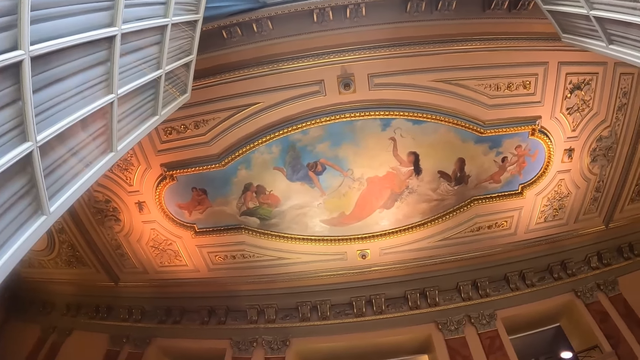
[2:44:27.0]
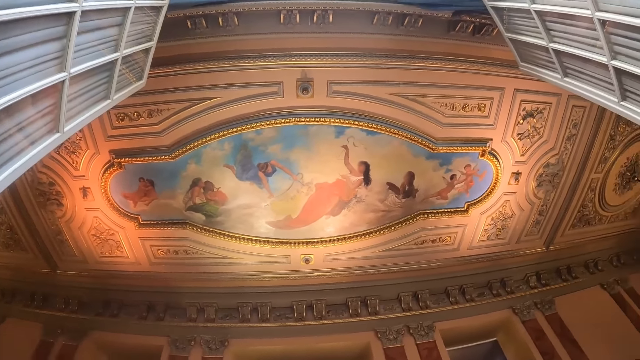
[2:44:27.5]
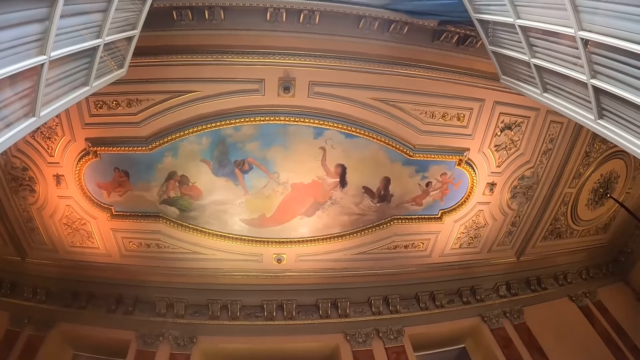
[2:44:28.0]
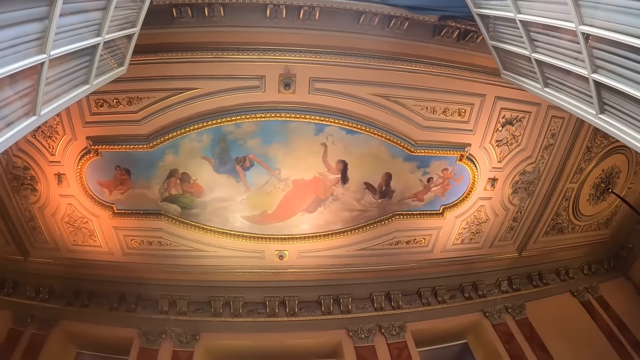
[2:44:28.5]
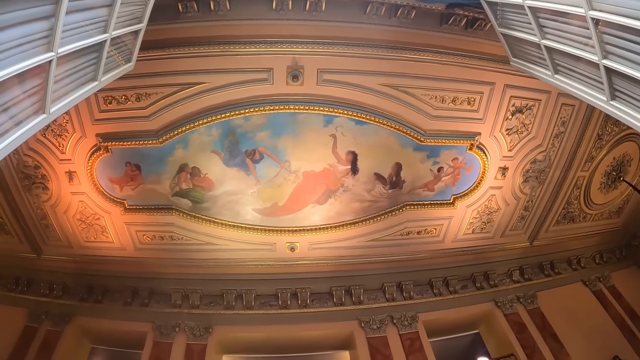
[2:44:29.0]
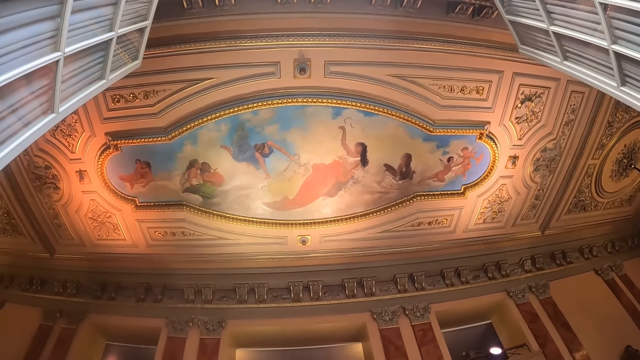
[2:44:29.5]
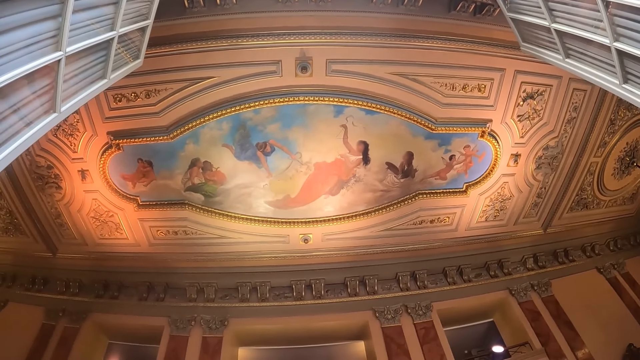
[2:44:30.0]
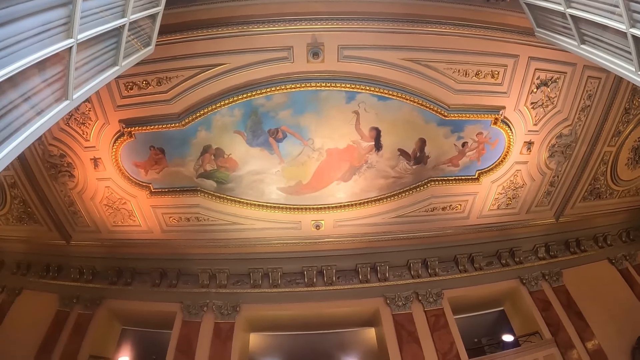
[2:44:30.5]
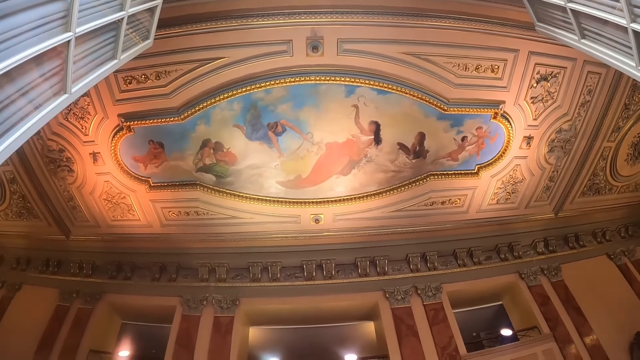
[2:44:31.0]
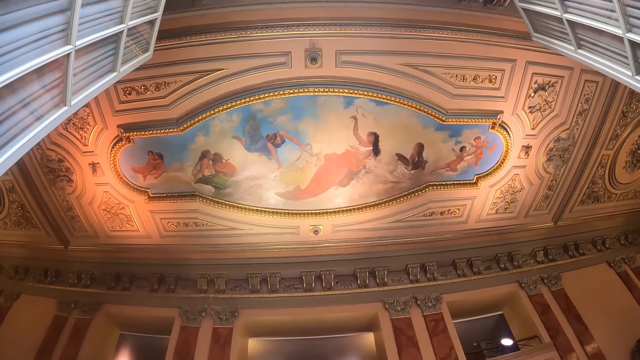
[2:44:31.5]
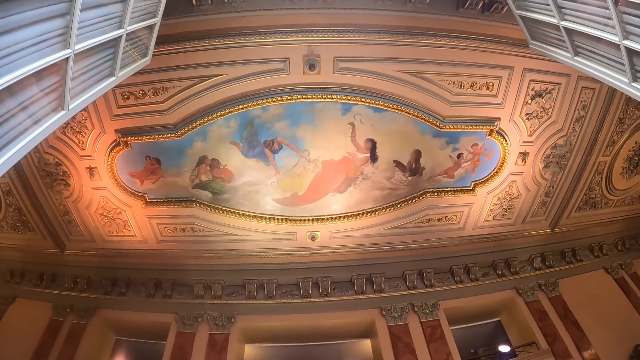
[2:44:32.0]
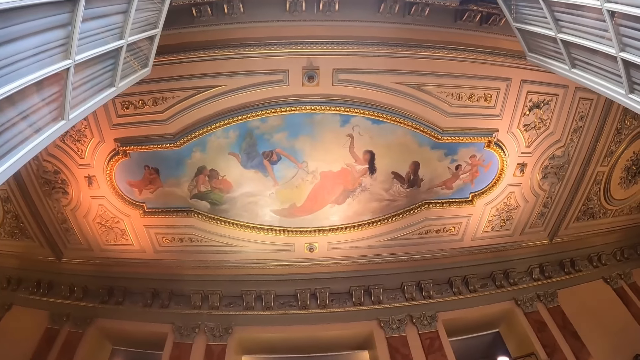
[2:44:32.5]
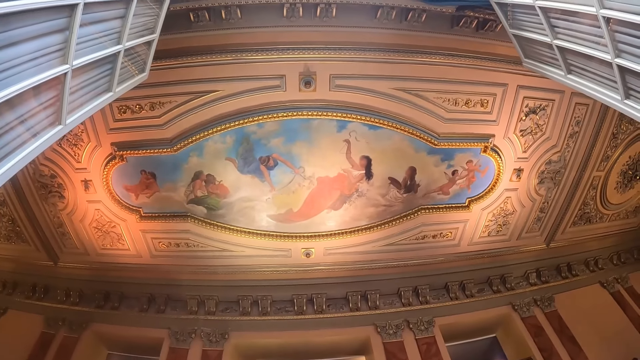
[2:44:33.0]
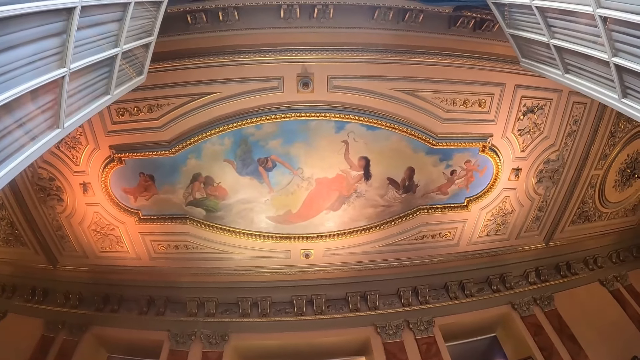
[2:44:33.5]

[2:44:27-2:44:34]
The camera wearer looks at the roof top.

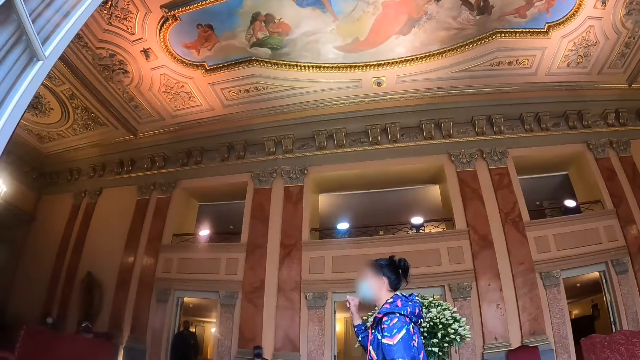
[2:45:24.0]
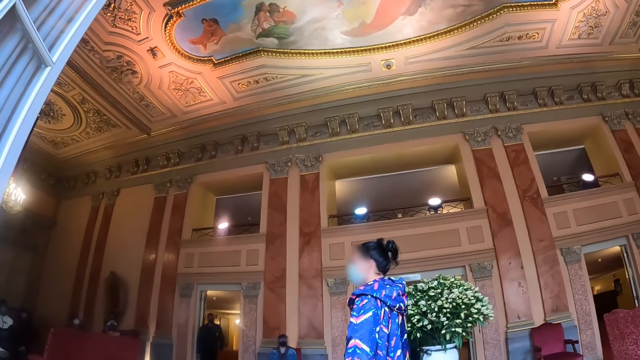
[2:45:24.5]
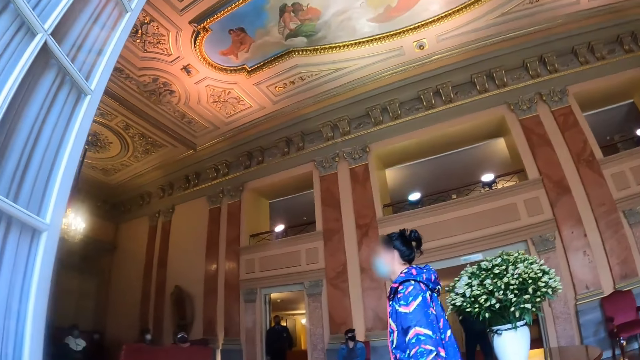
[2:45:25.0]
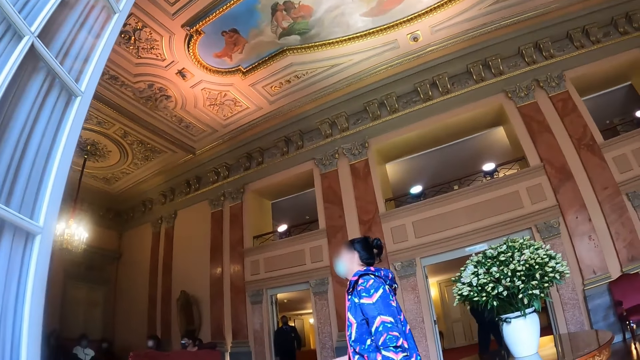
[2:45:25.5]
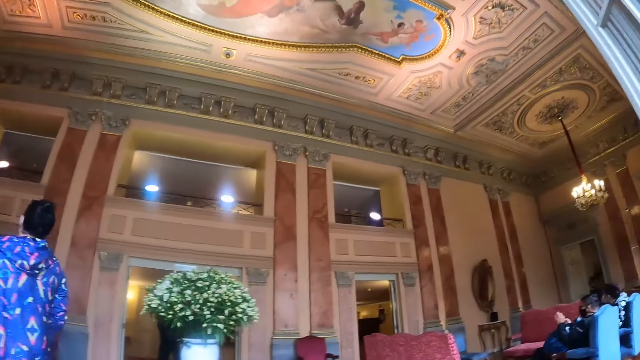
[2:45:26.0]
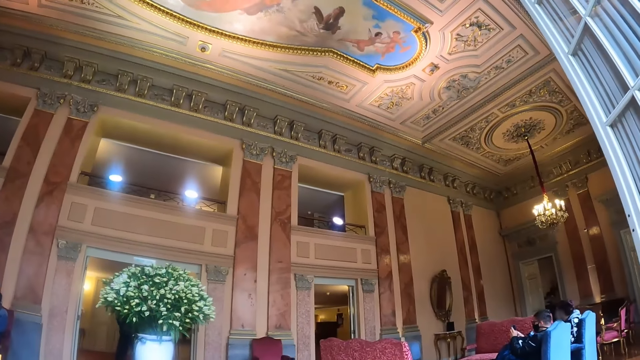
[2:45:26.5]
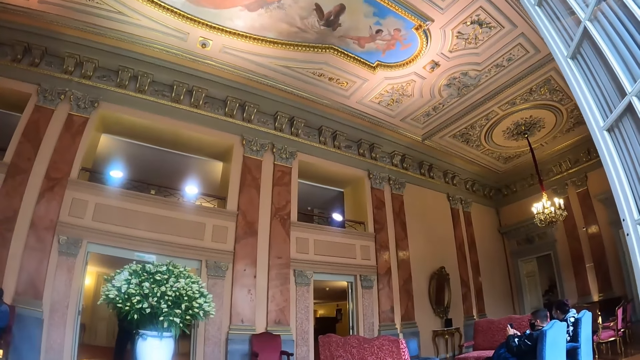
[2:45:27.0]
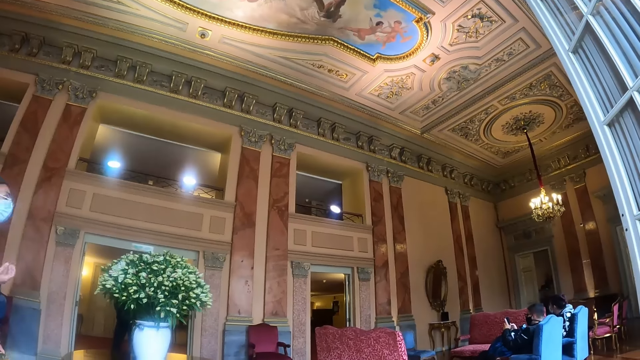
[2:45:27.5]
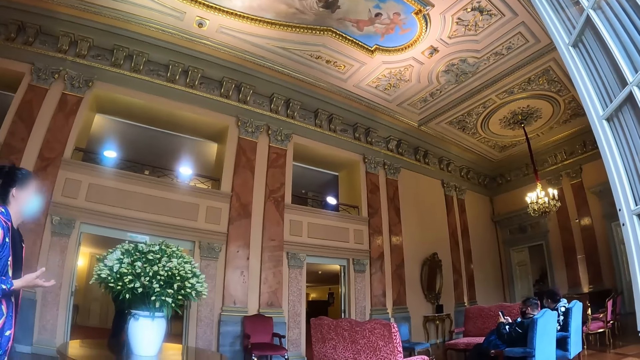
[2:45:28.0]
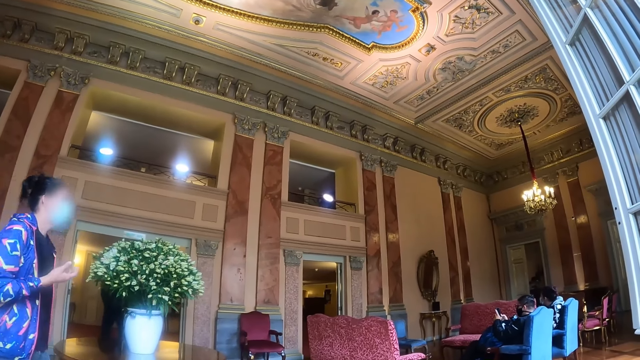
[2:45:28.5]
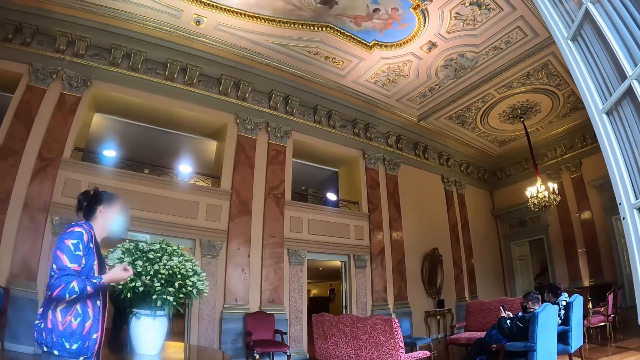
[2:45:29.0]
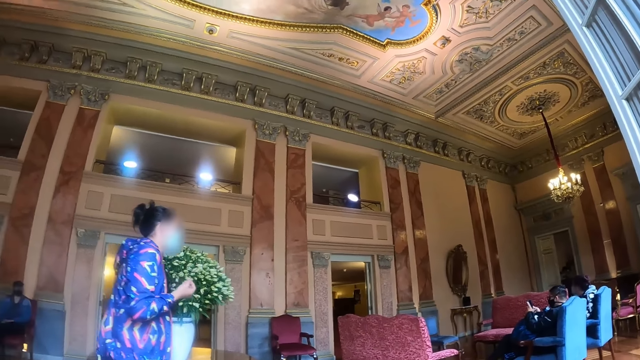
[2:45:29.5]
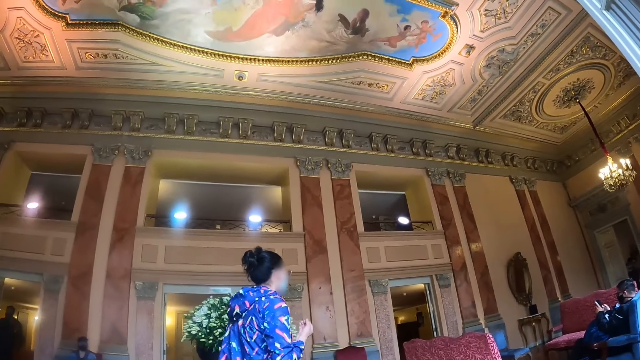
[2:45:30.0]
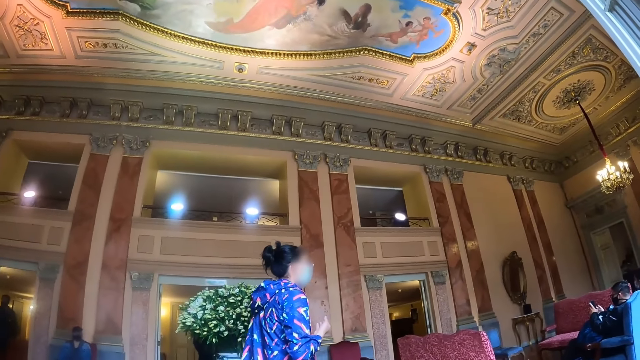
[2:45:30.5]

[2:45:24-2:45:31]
The camera wearer looks around the room.

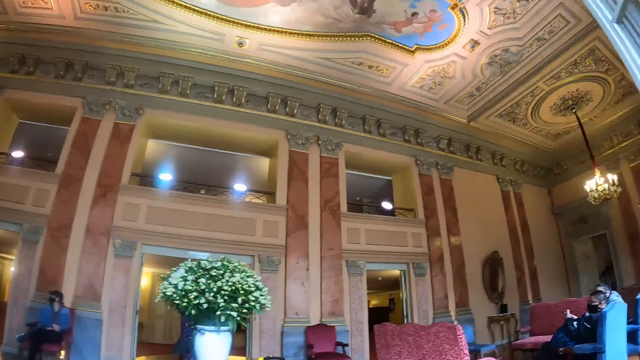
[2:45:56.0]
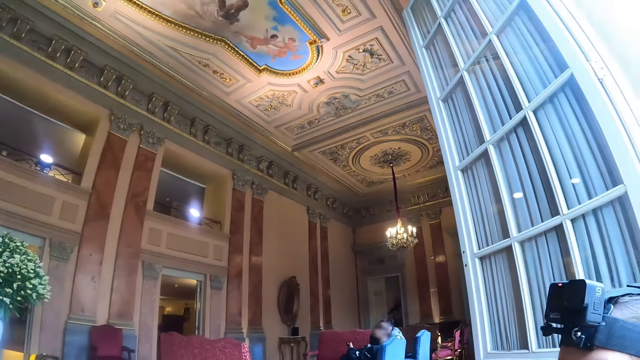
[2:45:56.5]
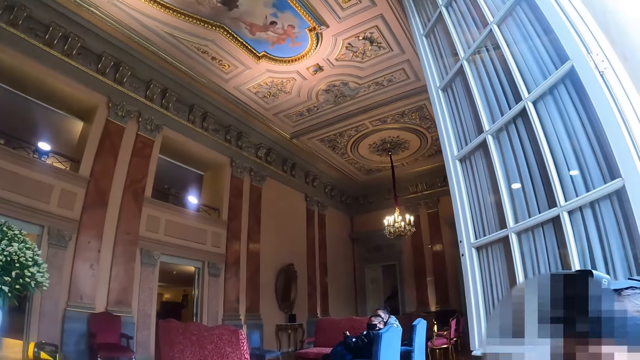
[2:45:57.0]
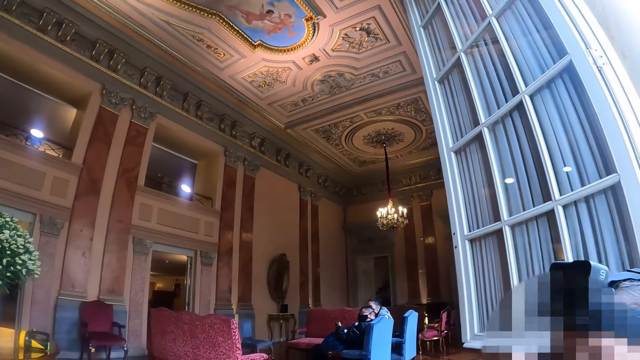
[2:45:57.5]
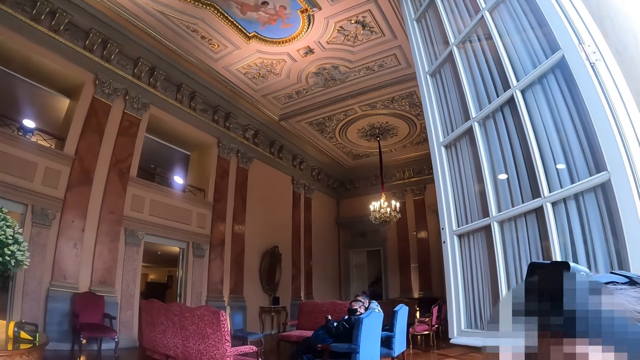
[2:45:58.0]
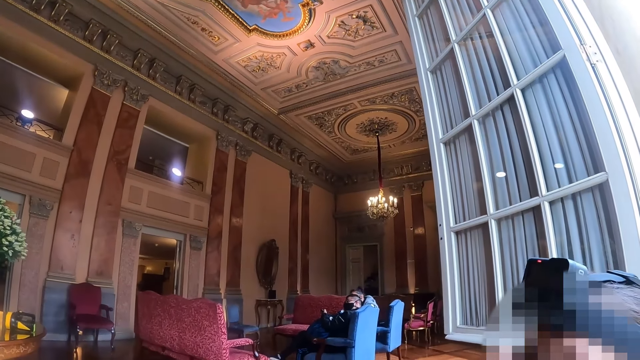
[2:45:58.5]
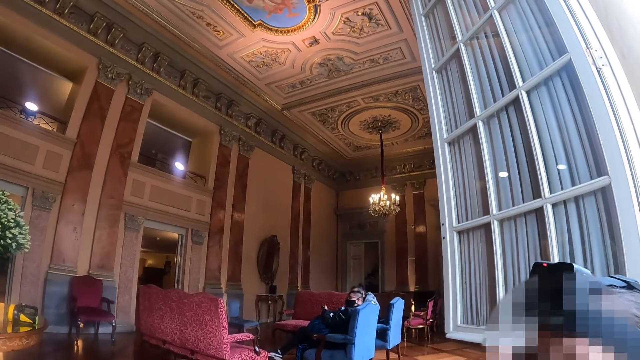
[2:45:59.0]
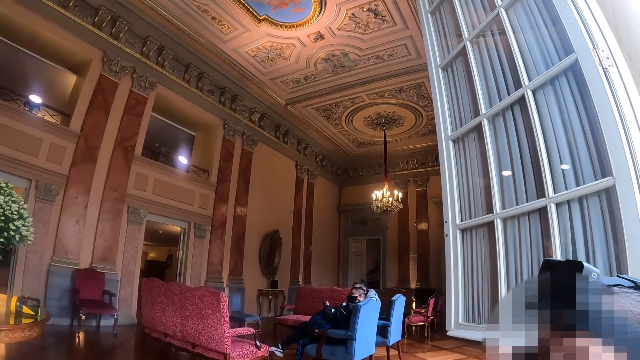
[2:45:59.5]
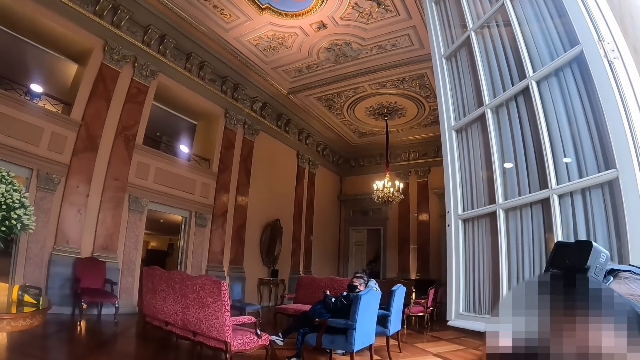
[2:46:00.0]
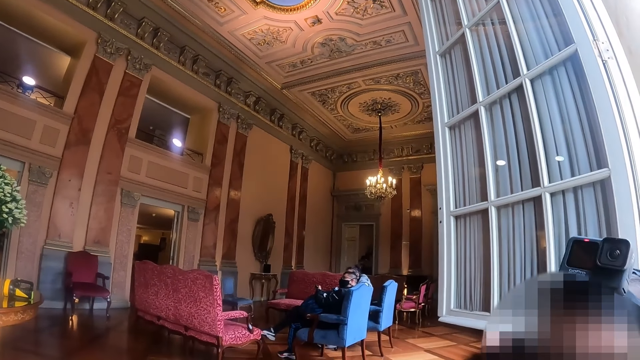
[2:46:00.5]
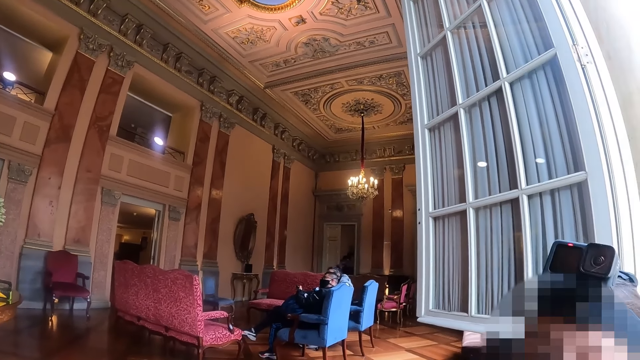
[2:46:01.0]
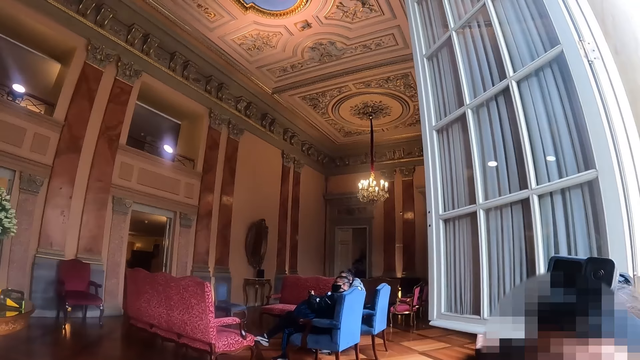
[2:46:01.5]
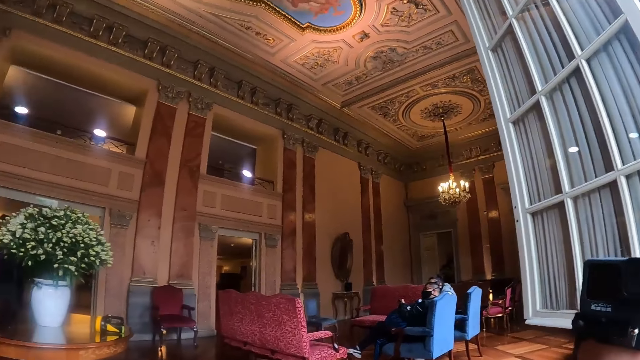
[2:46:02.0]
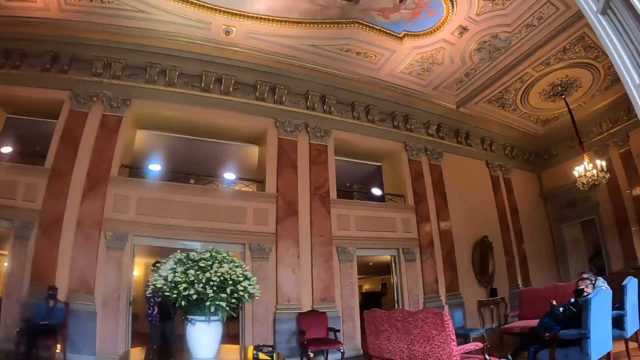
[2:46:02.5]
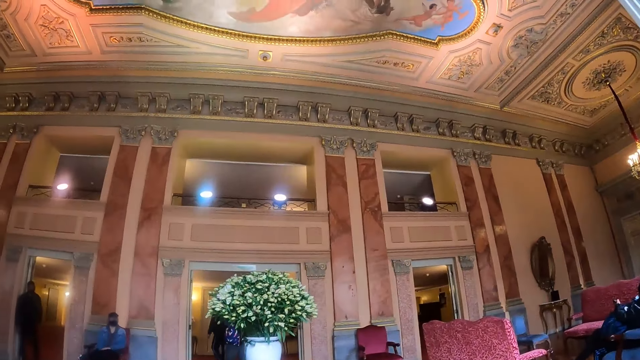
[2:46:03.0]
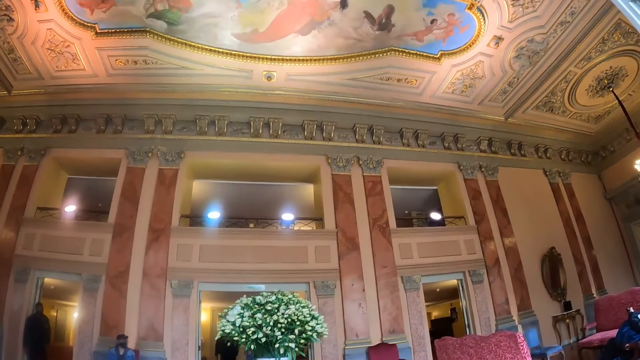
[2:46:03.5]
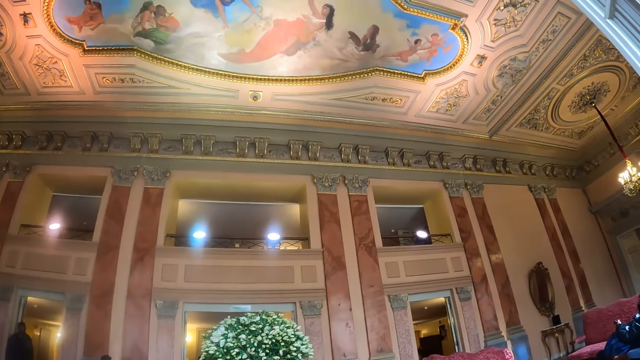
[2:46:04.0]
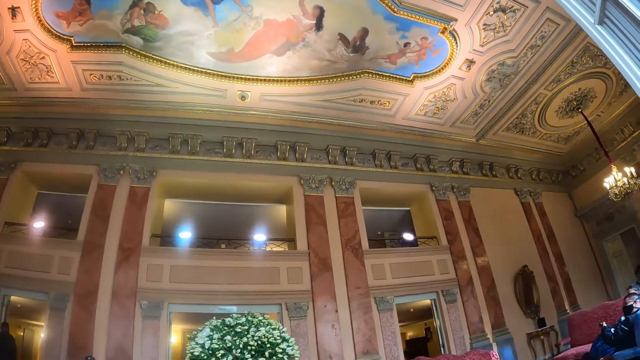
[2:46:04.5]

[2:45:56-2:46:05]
The camera wearer looks at a person.
